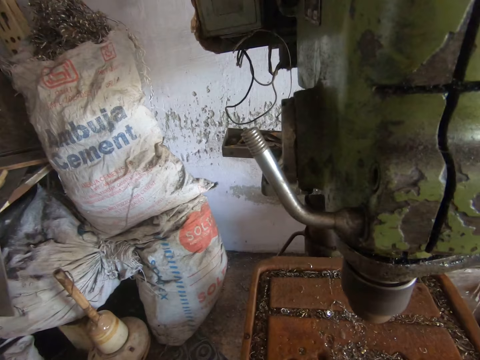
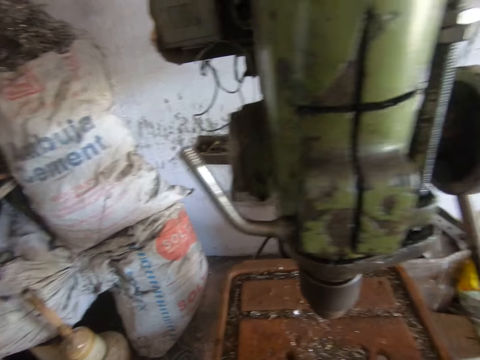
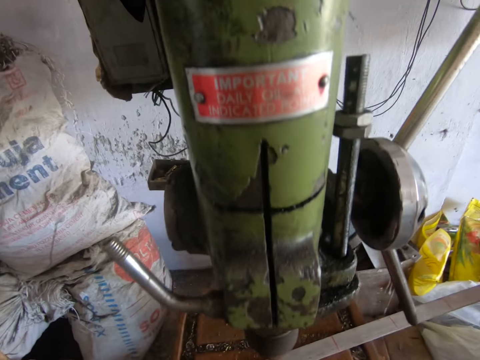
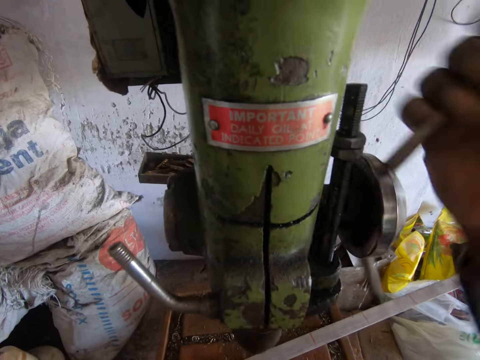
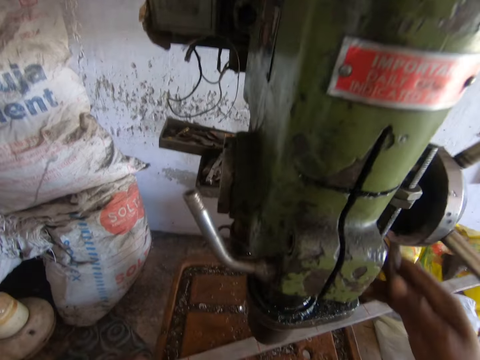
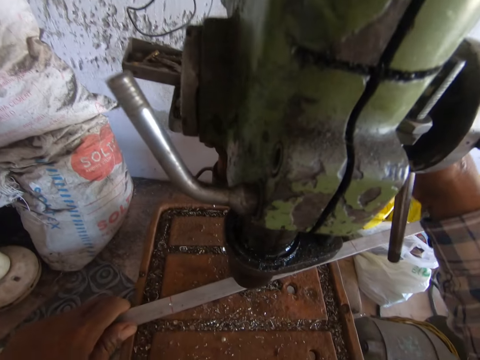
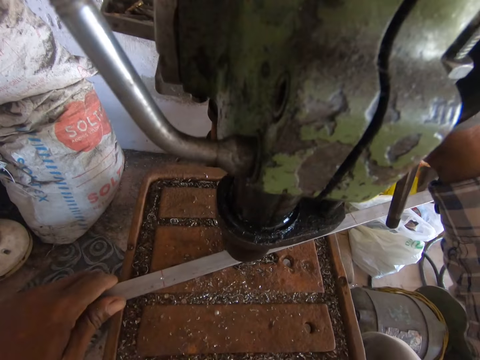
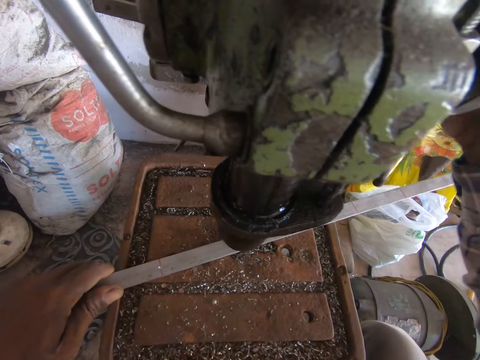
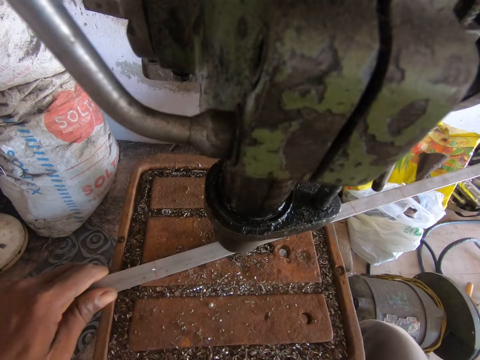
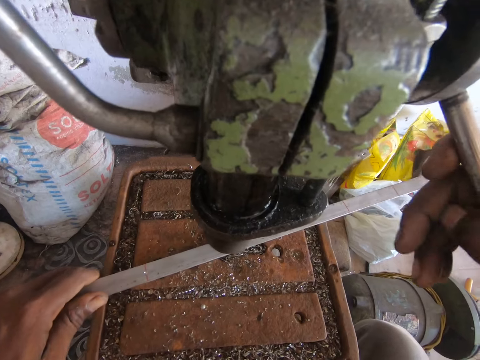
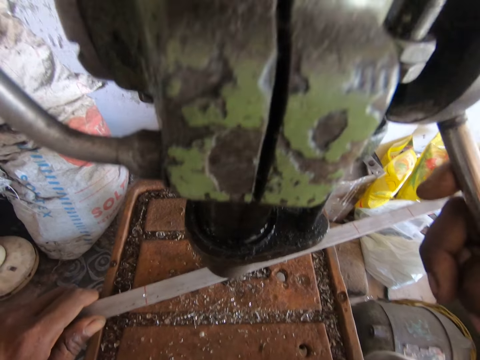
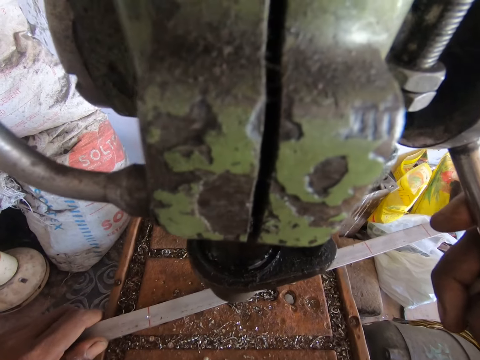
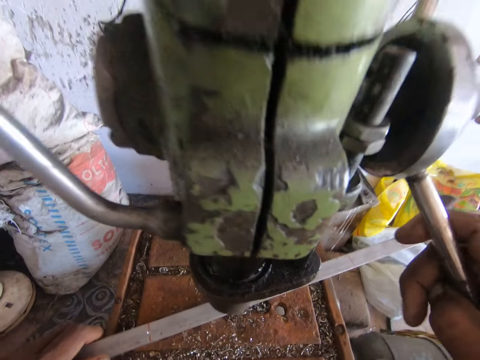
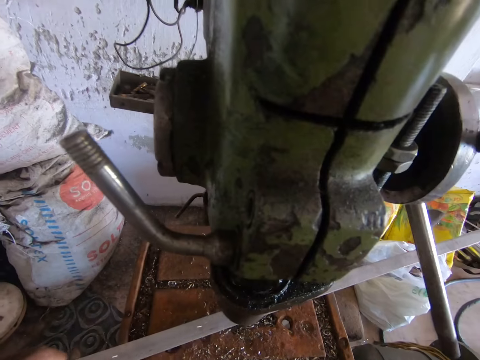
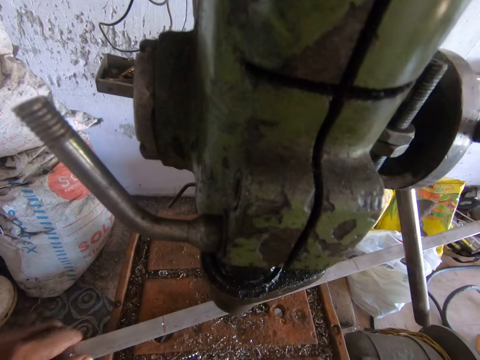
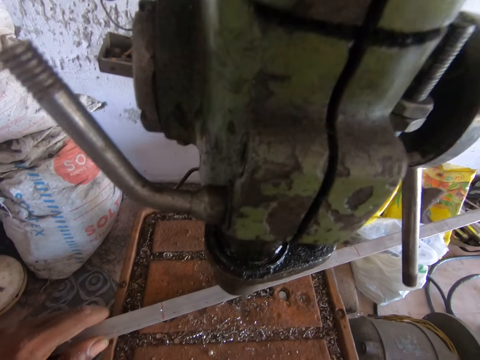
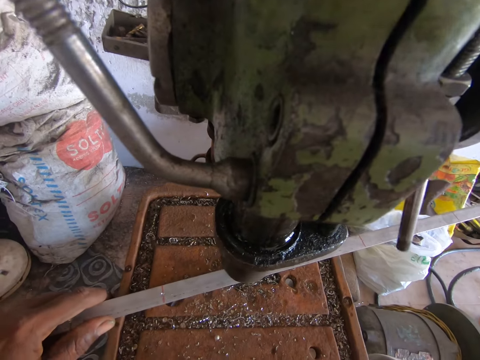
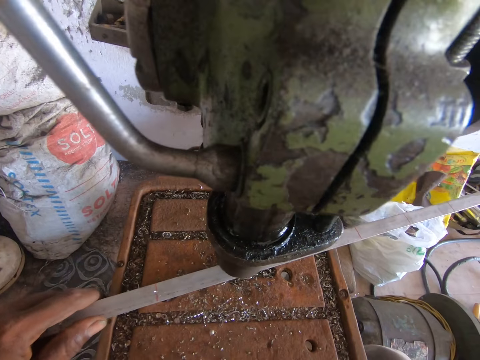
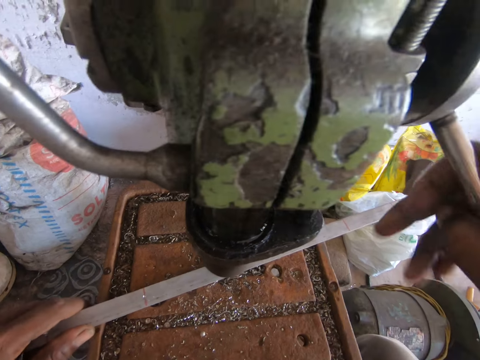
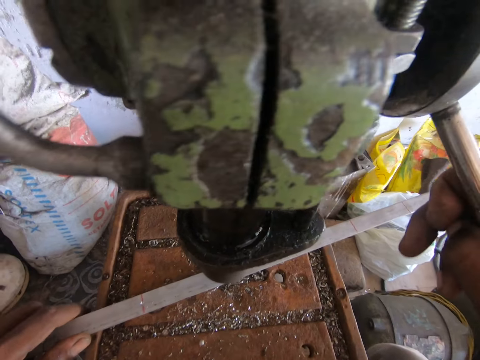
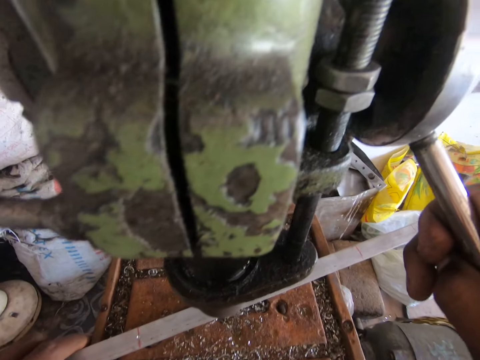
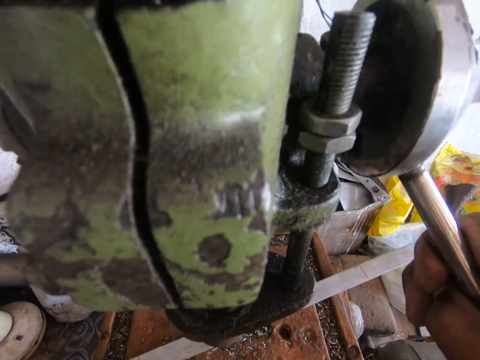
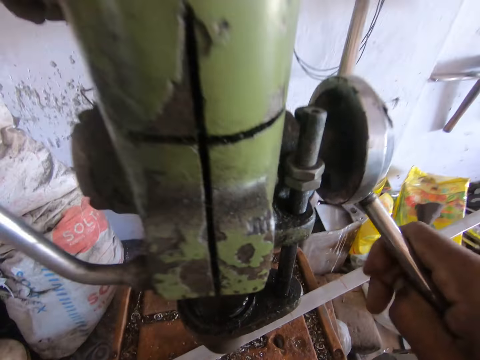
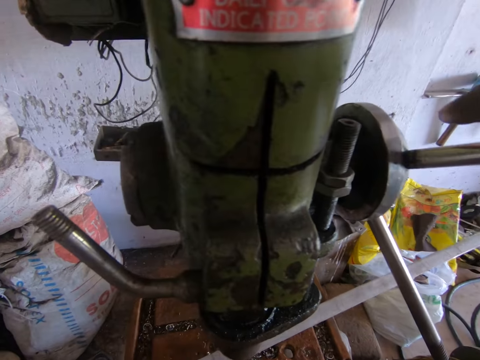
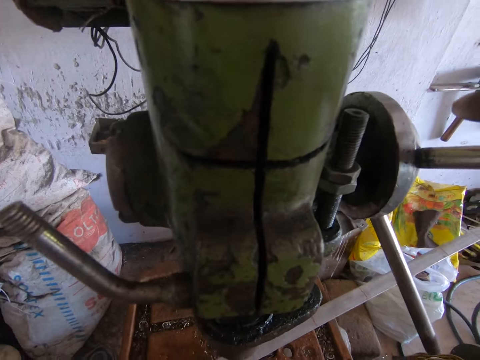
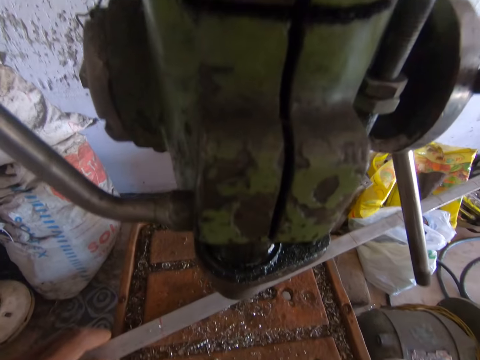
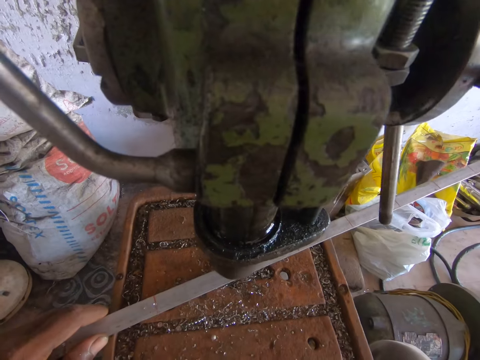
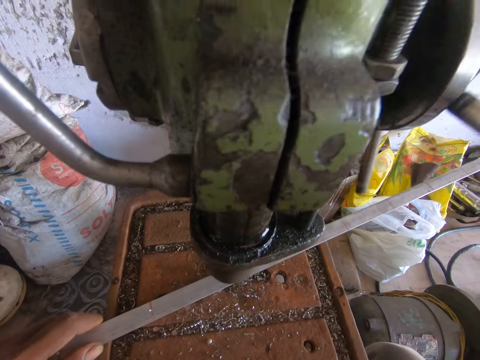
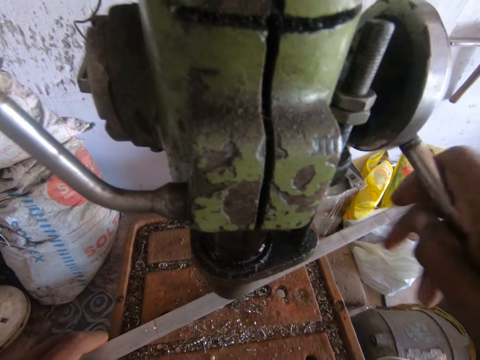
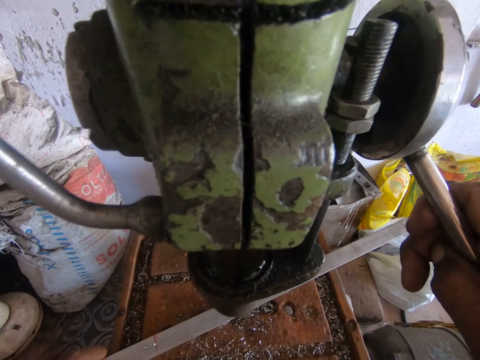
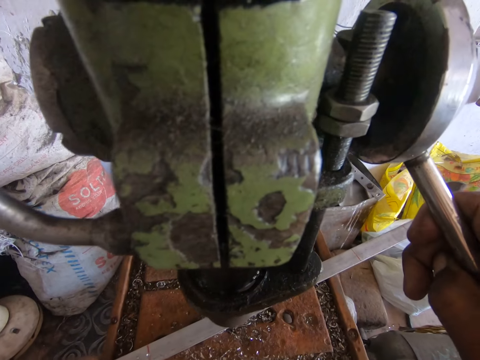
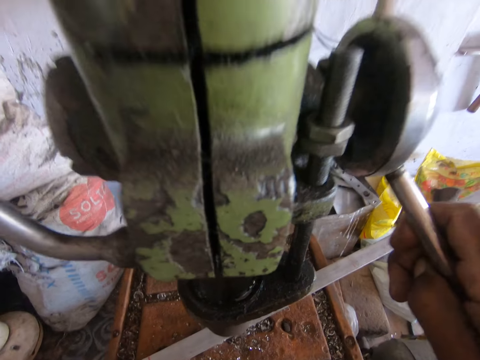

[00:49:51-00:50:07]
The camera wearer puts the metal on the drill press machine. He operates the vertical drilling machine or drill press machine with his right hand. He drills a hole in the metal with the drill press machine. He moves the metal on the drill press machine. He operates the drill press machine. He drills a hole in the metal with the drill press machine. He moves the metal on the drill press machine. He operates the drill press machine. He drills a hole in the metal with the drill press machine.

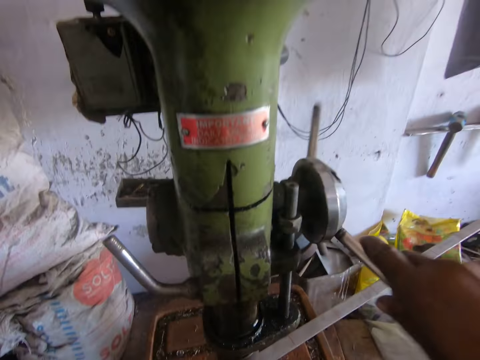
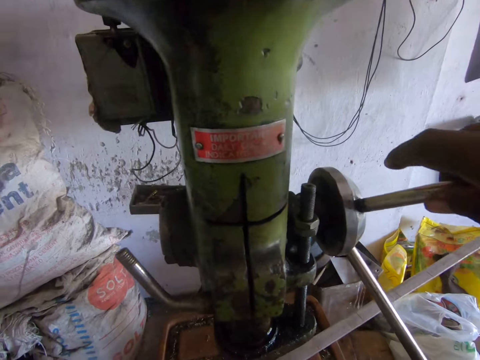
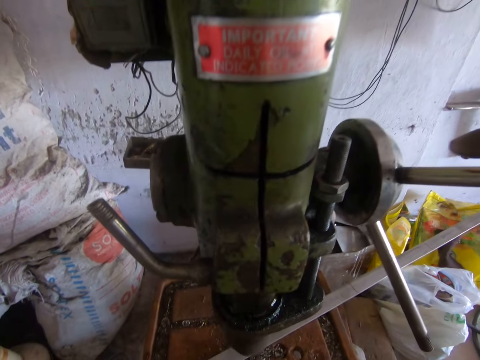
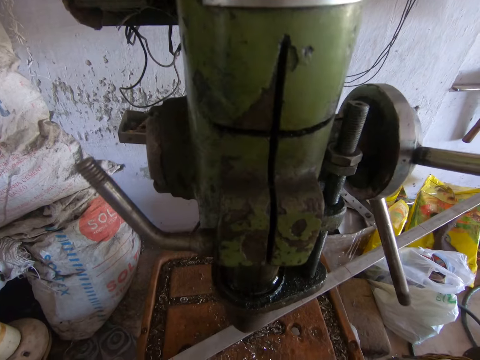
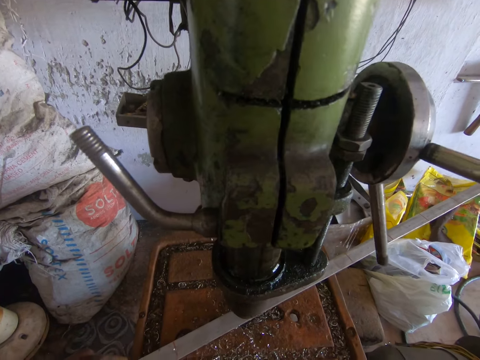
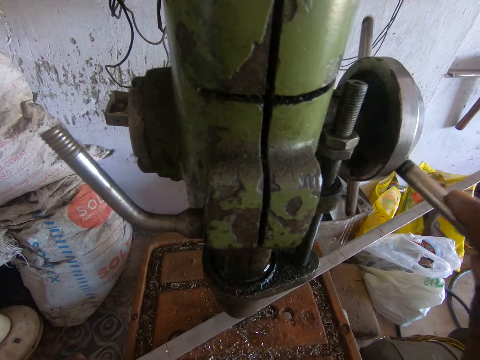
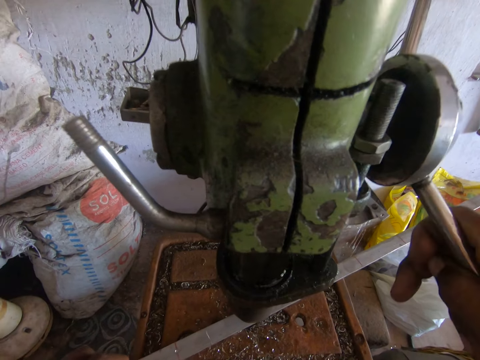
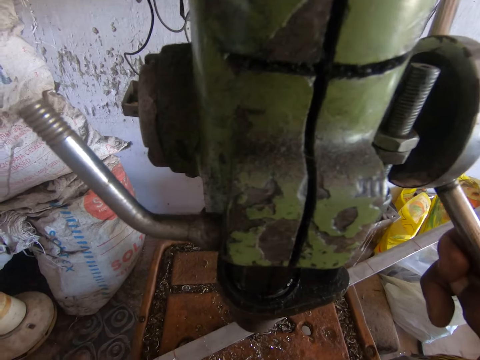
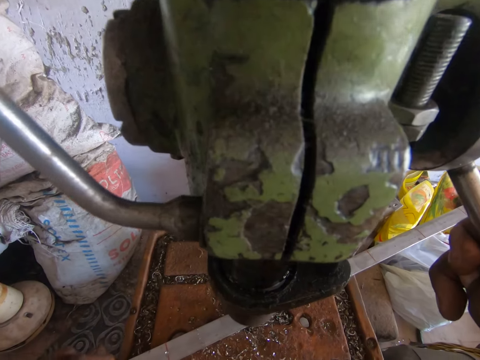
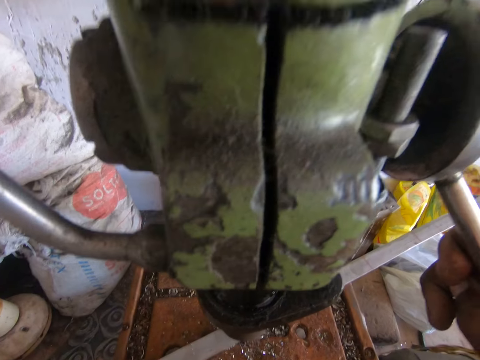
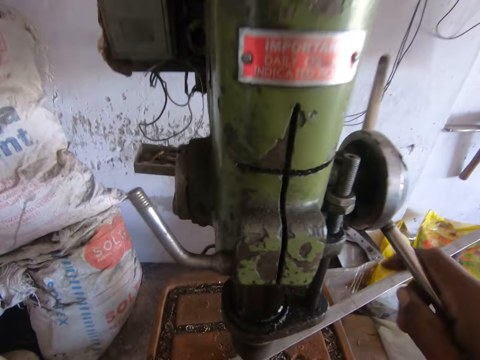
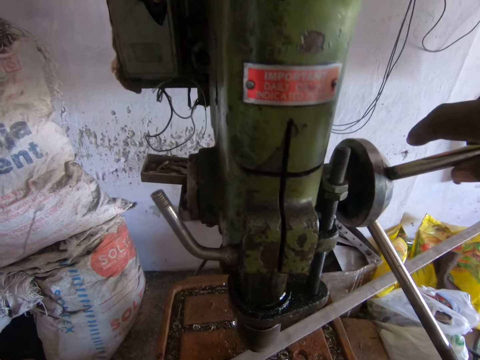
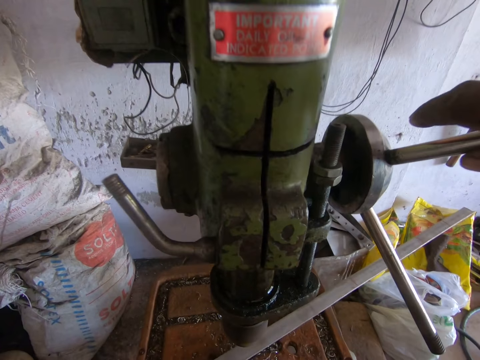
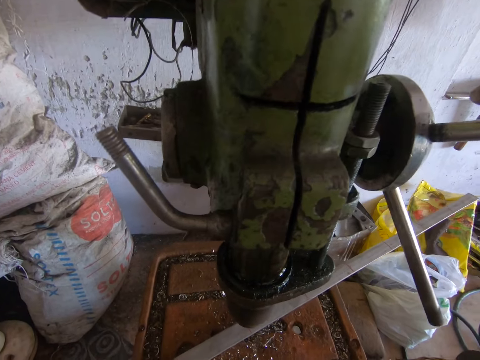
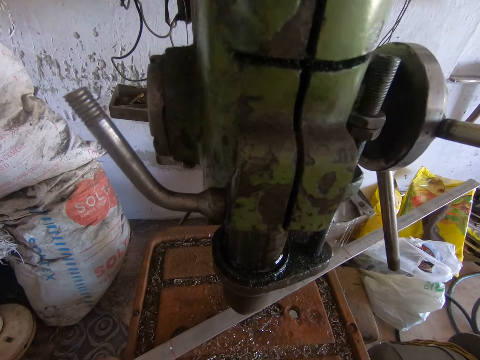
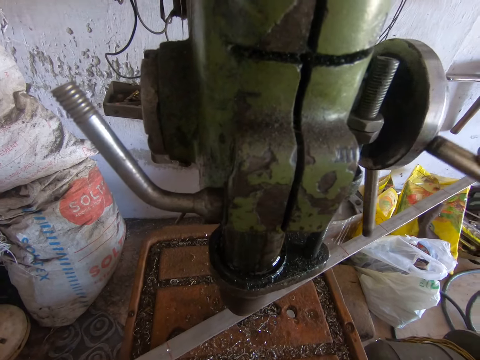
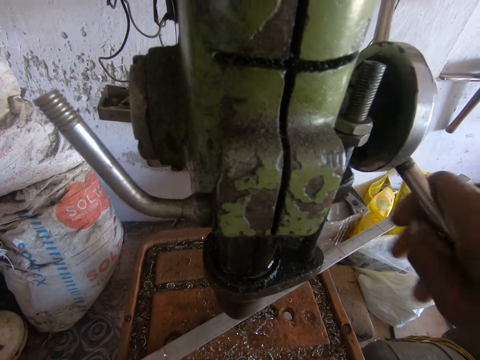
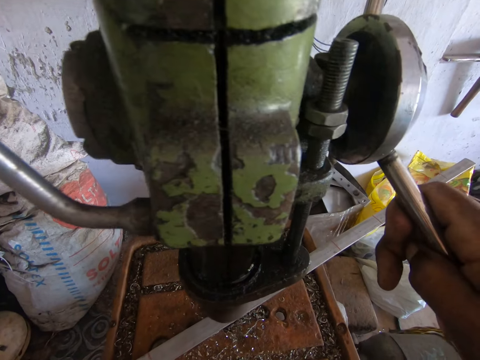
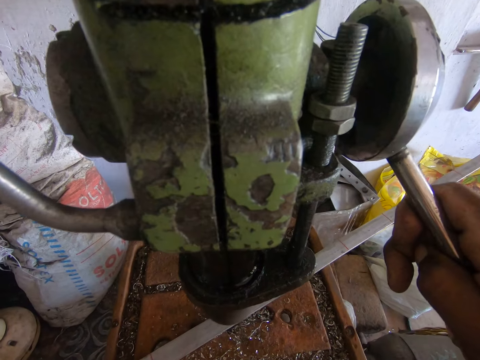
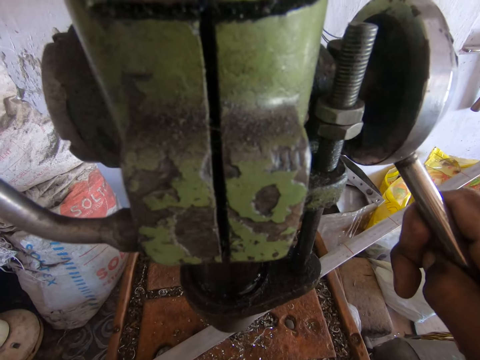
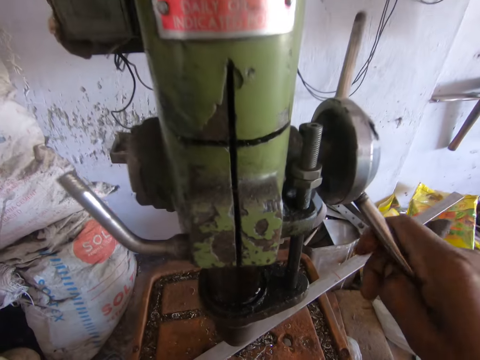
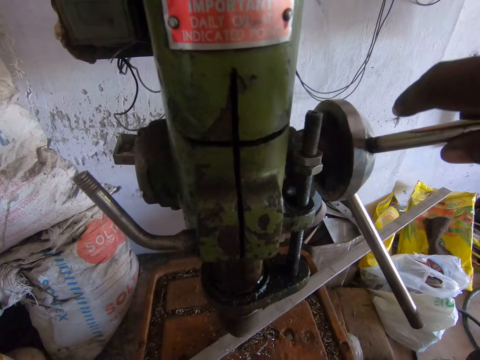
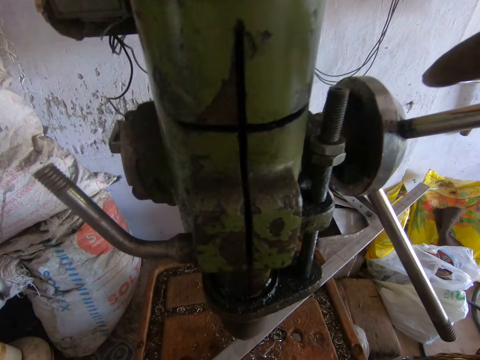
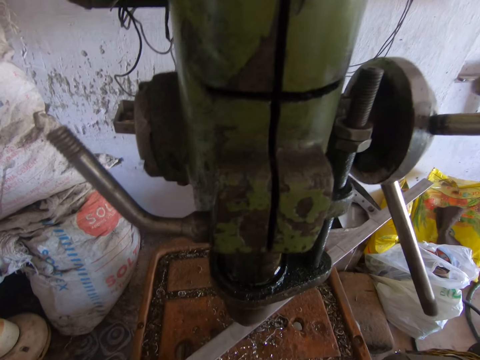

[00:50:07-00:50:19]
The camera wearer moves the metal on the drill press machine. They operate the drill press machine. They drill a hole in the metal with the drill press machine. They move the metal on the drill press machine. They operate the drill press machine. They drill a hole in the metal with the drill press machine. They move the metal on the drill press machine.
